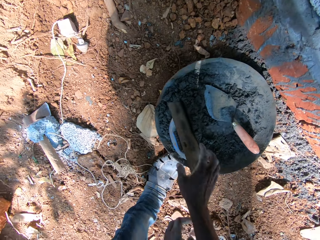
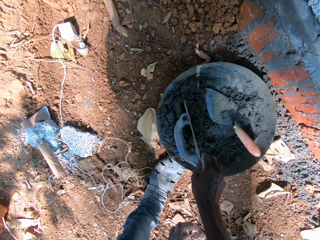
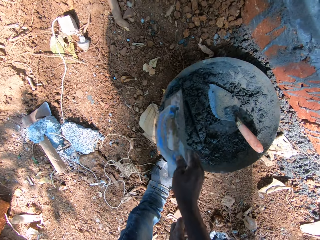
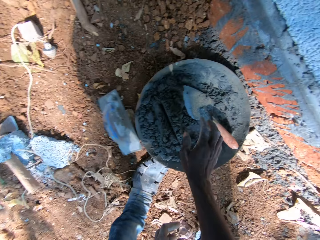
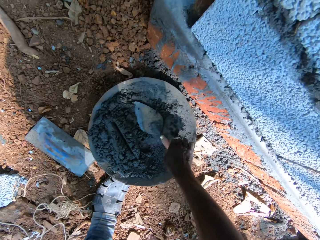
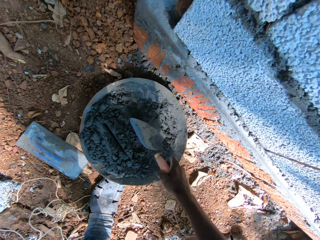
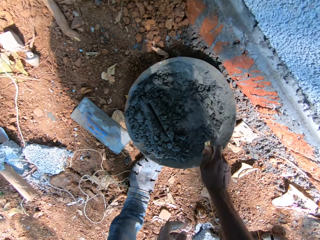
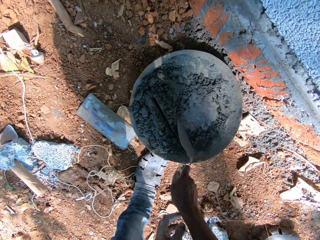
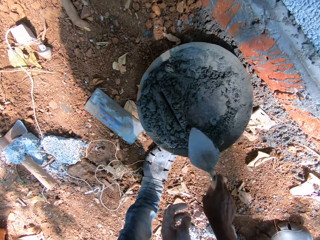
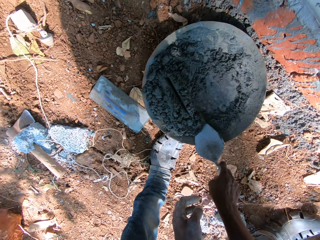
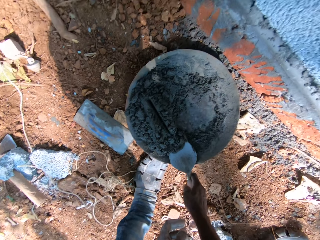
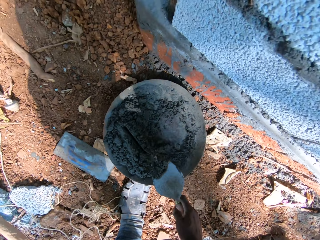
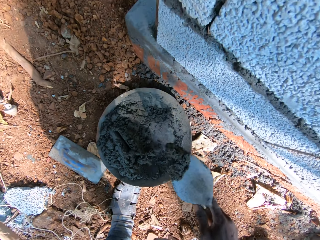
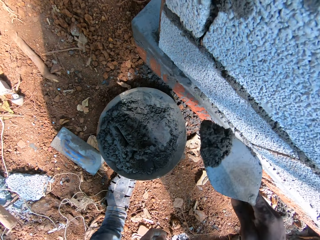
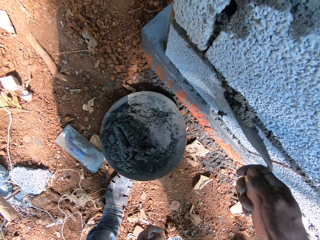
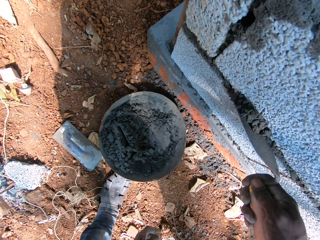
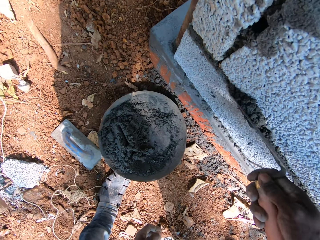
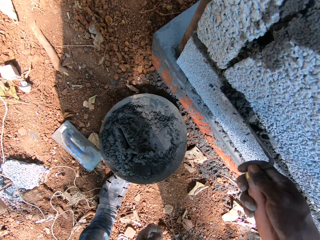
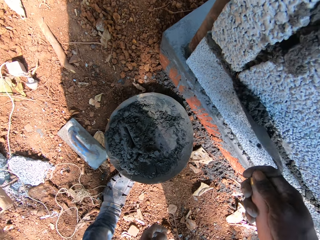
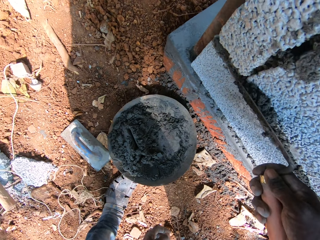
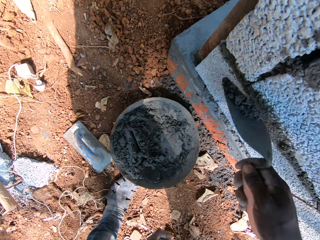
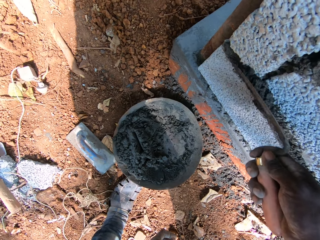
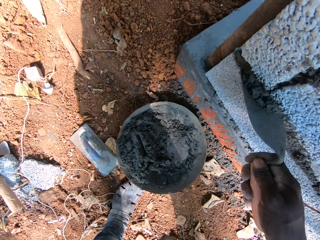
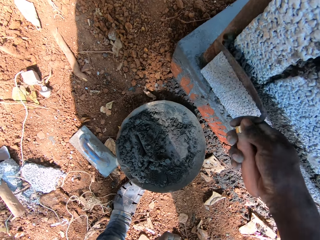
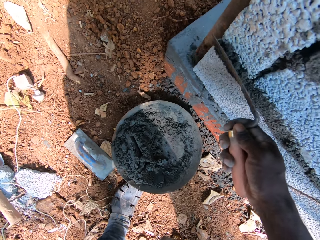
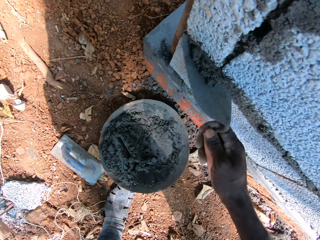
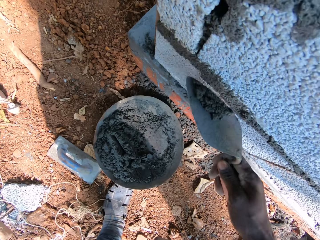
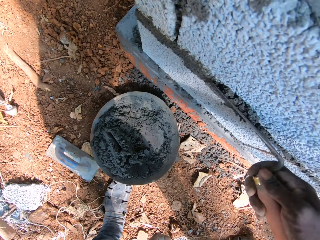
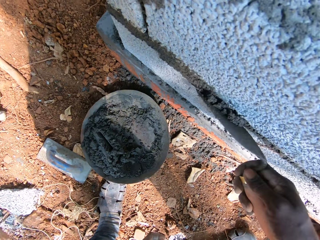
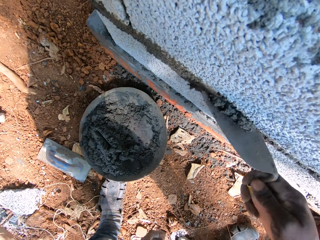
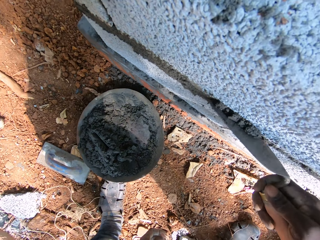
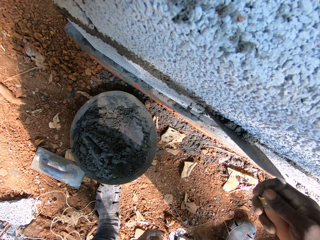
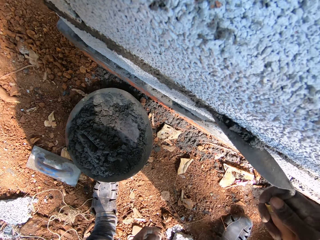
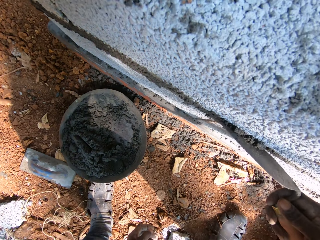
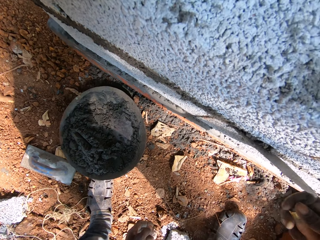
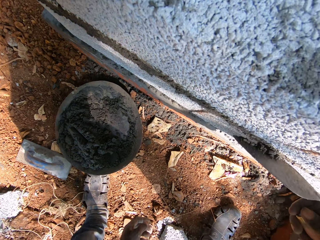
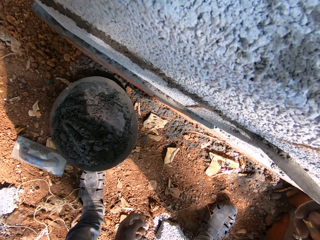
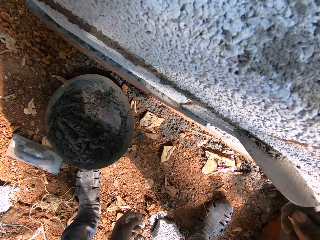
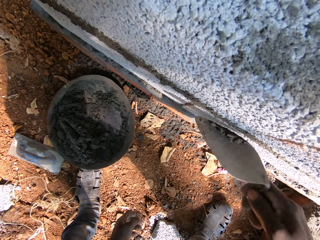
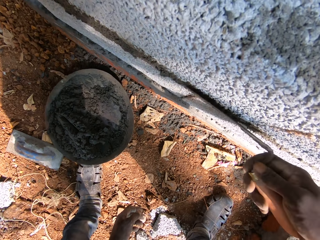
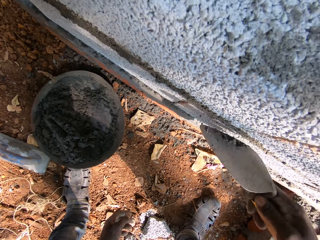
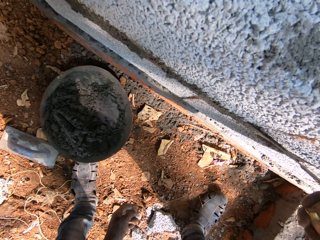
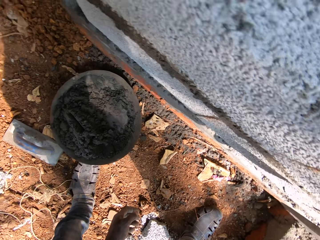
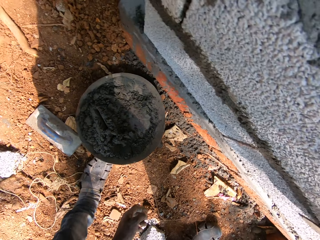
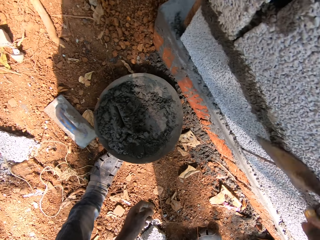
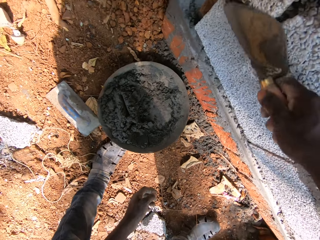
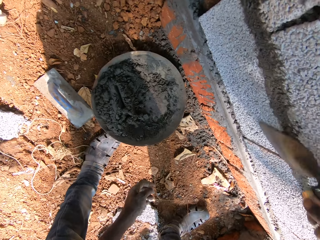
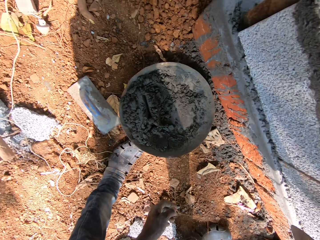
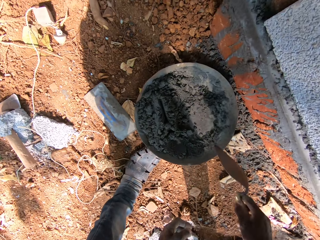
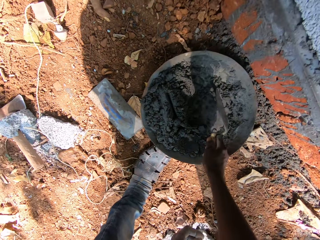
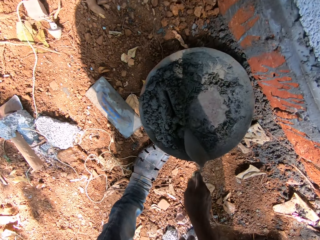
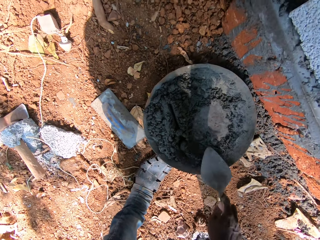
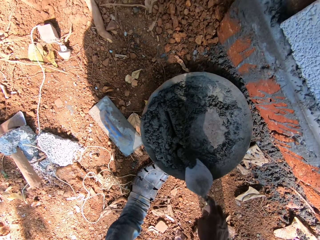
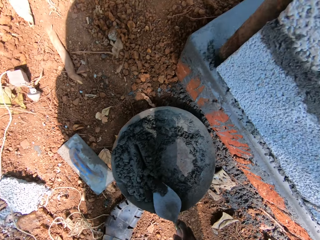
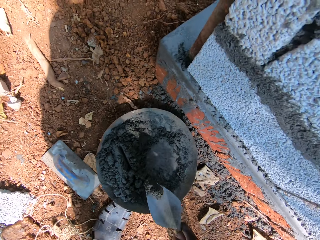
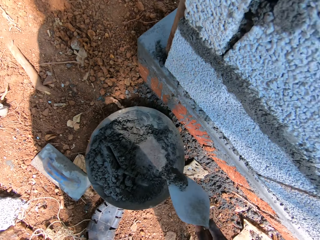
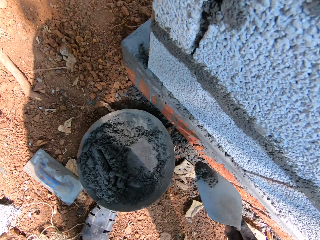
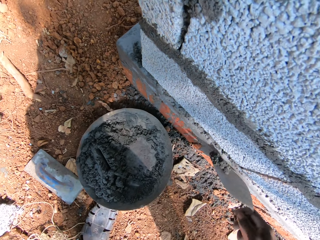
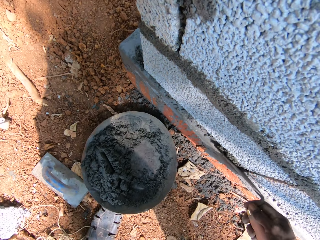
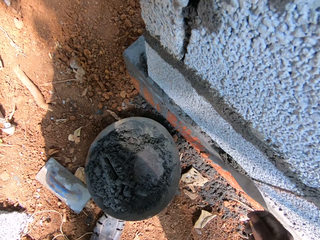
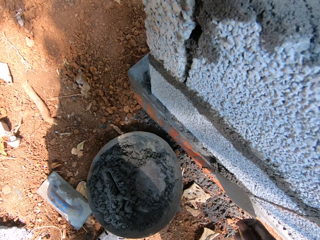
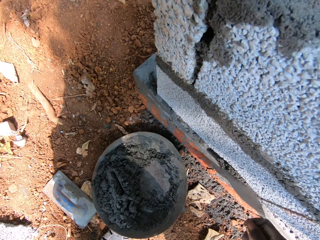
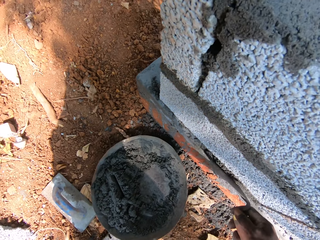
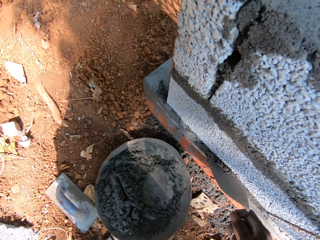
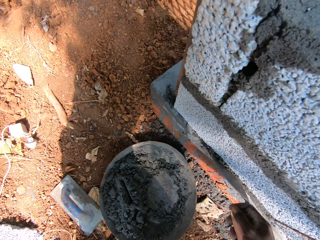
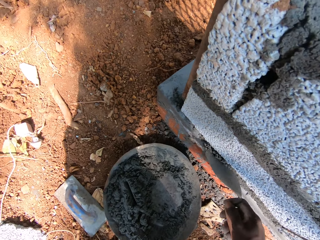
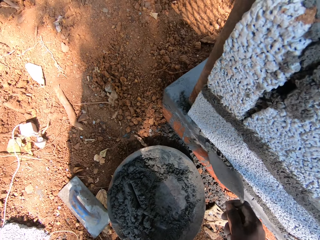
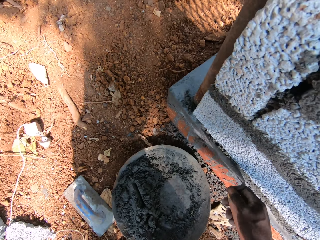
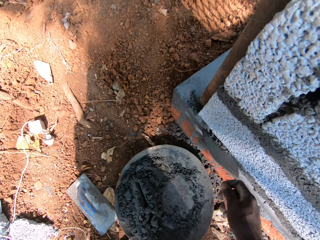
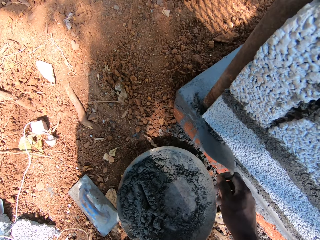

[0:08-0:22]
The camera wearer picks a wooden float from the head pan of cement with his right hand. He holds the wooden float. He drops the wooden float in his right hand on the ground. He picks a masonry trowel from the head pan of cement with his right hand. He holds the trowel. He takes cement or sand from the head pan of cement with the masonry trowel in his right hand. He puts the cement on a wall from the masonry trowel in his right hand. He takes the cement from the head pan of cement with the masonry trowel in his right hand. He holds the sand with the trowel. He puts the cement on the wall from the masonry trowel in his right hand.

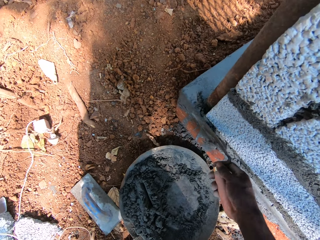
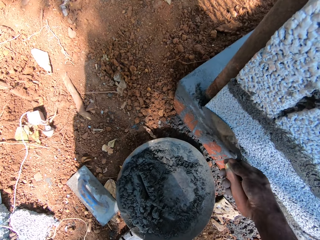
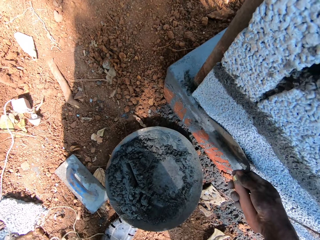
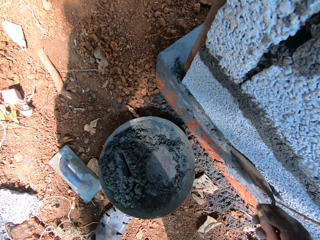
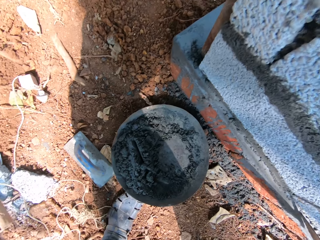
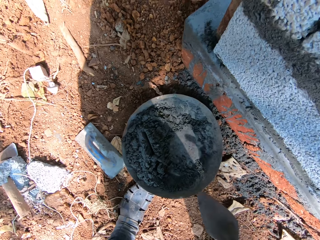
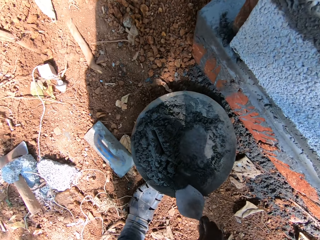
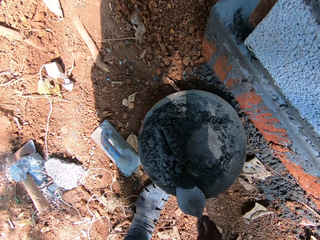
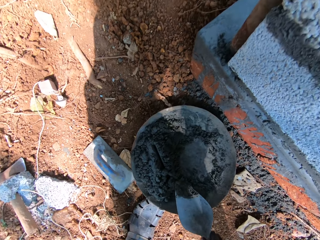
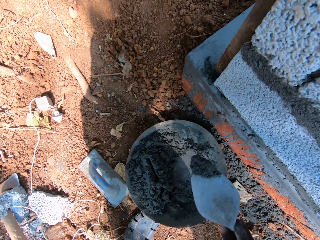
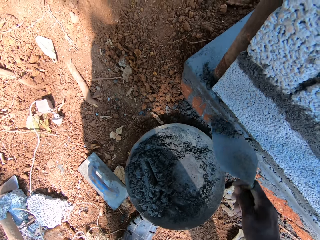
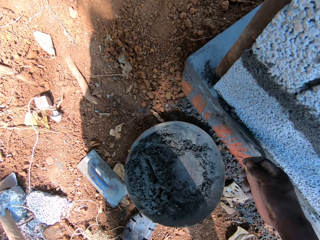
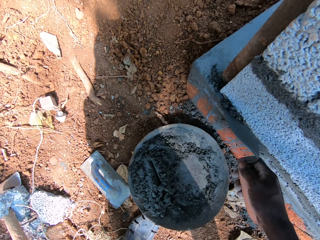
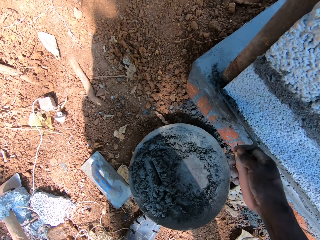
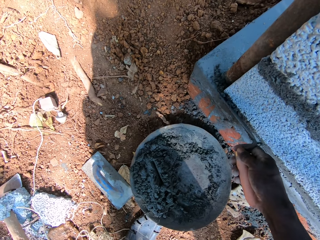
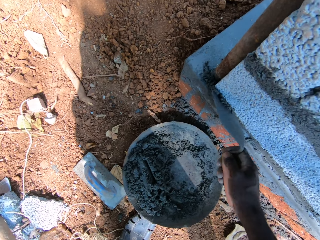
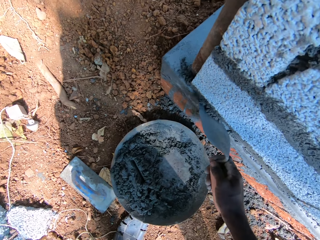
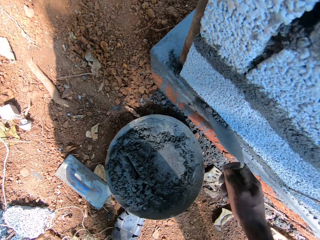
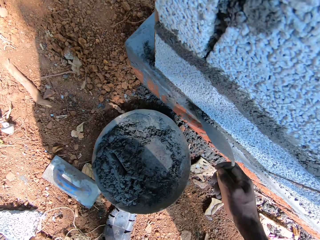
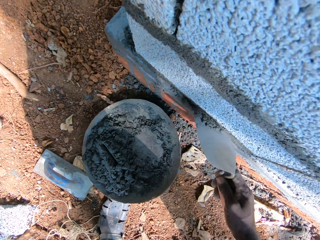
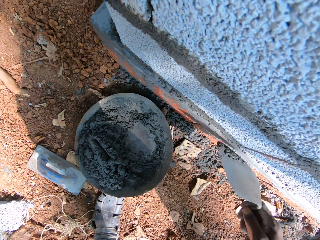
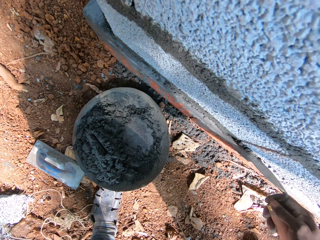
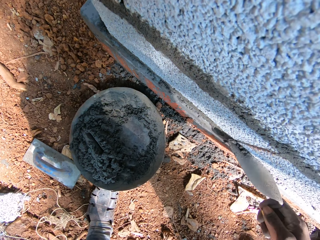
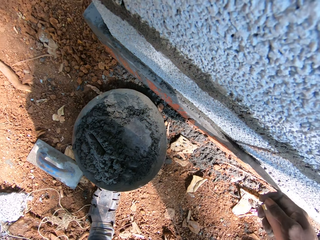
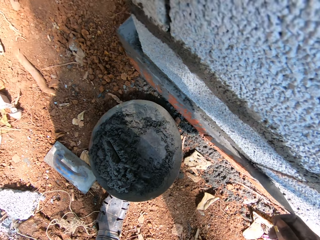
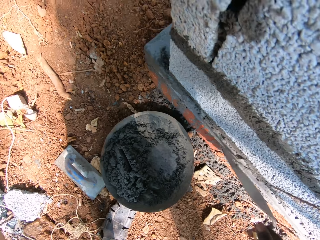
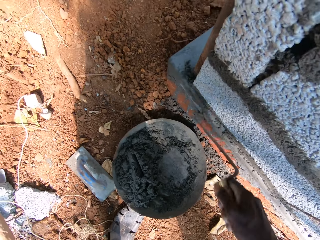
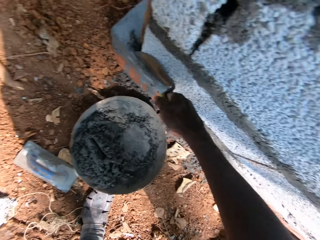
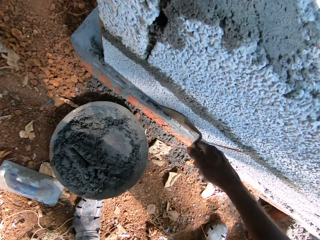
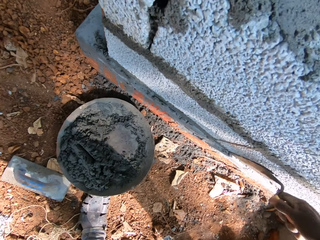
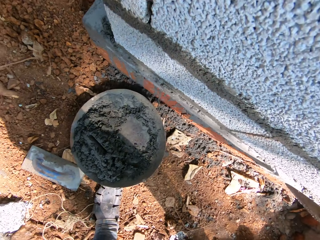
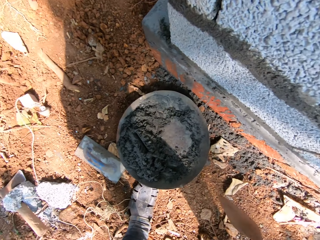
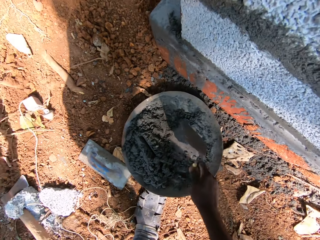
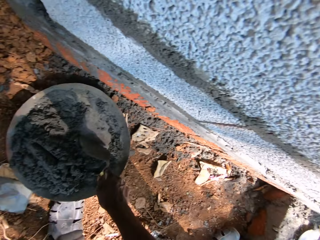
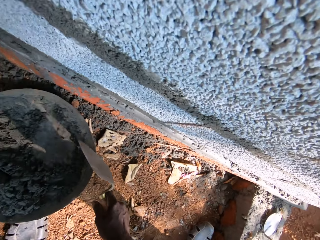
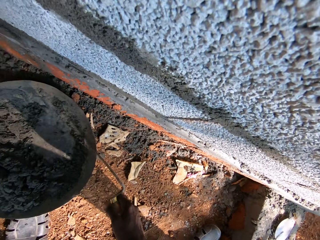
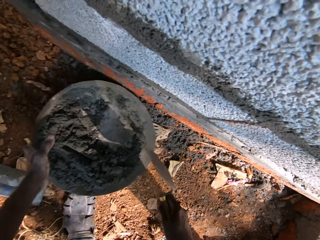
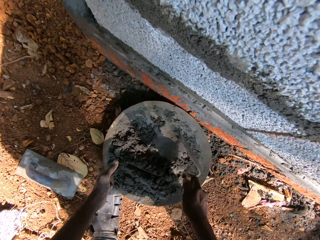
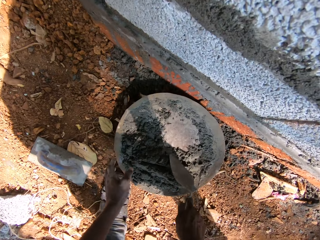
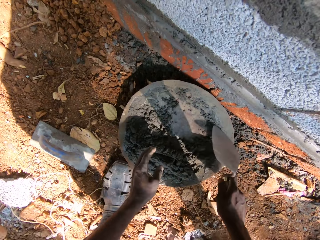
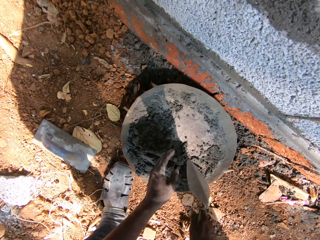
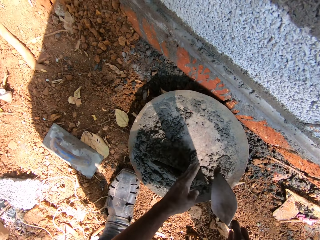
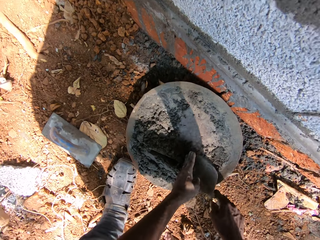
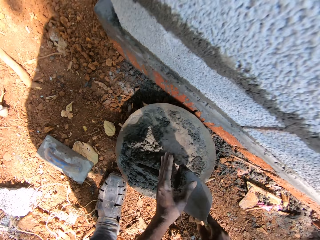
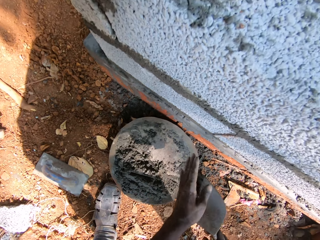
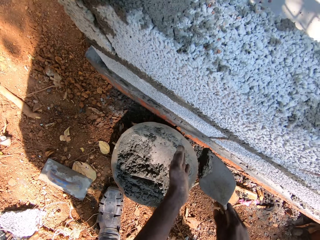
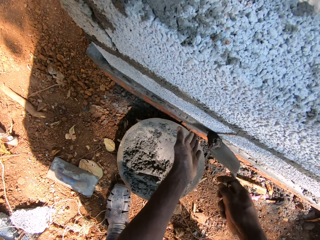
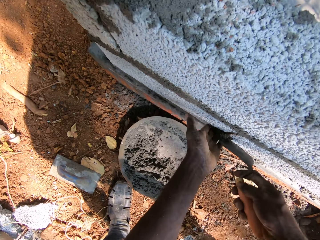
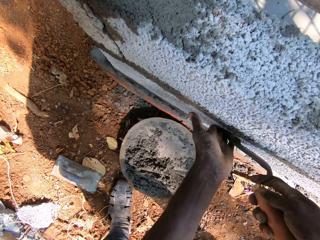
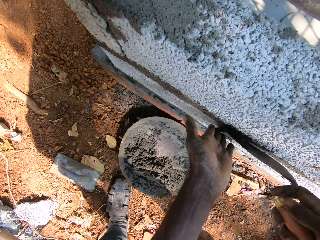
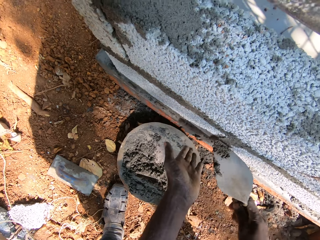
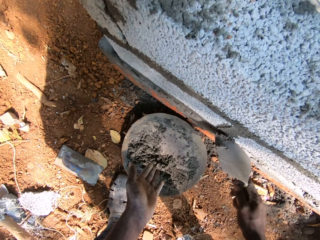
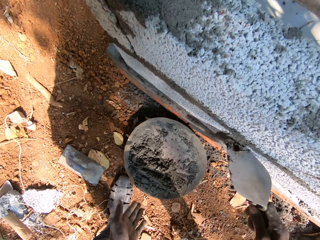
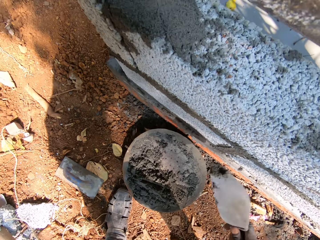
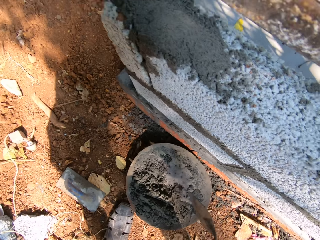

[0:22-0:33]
The camera wearer takes cement from the head pan of cement with the masonry trowel in his right hand. He puts the cement on the wall from the masonry trowel in his right hand. He mixes the cement in the head pan of cement with the masonry trowel in his right hand. He moves the head pan of cement on the ground with his left hand. He takes the cement from the head pan of cement with the masonry trowel in his right hand. He puts the cement on the wall from the masonry trowel in his right hand.
